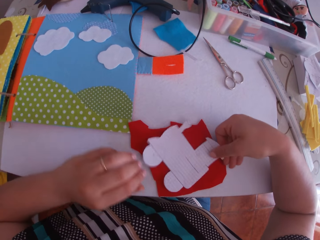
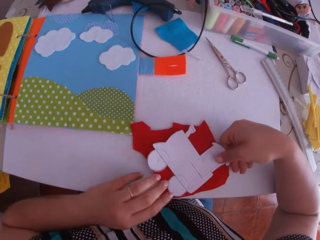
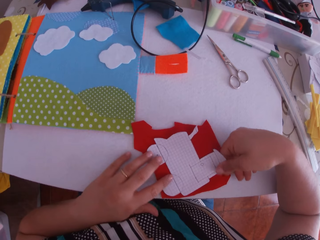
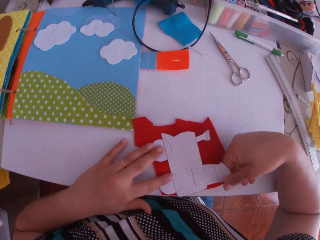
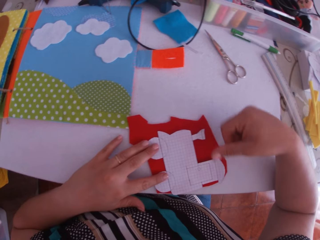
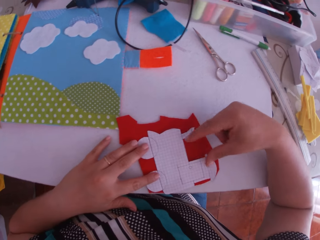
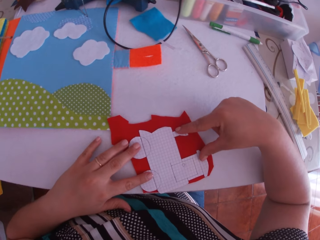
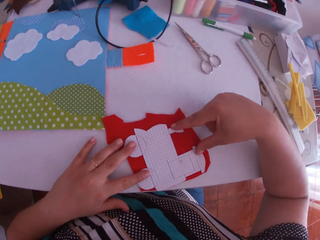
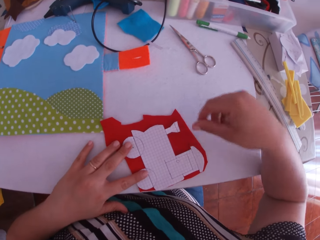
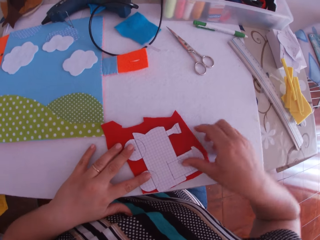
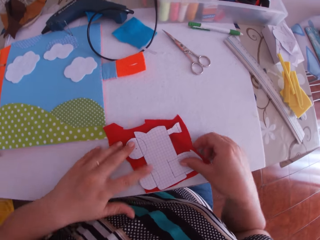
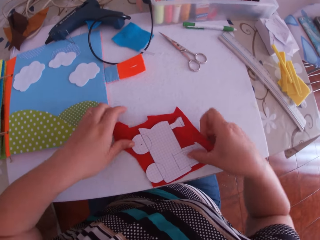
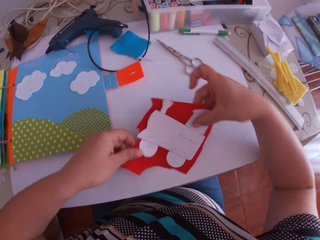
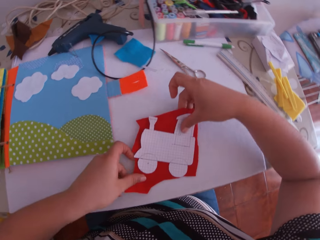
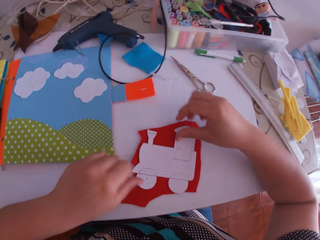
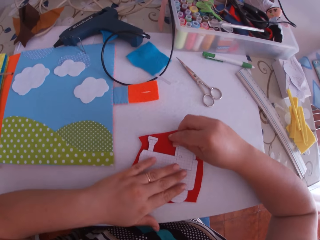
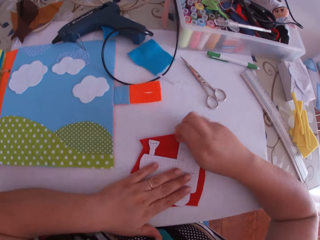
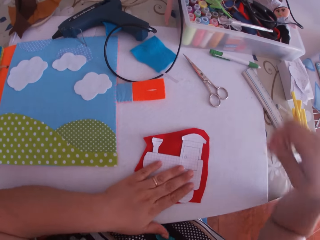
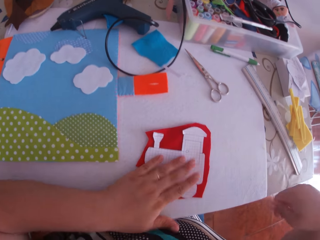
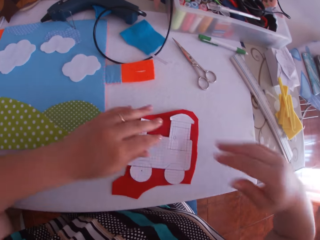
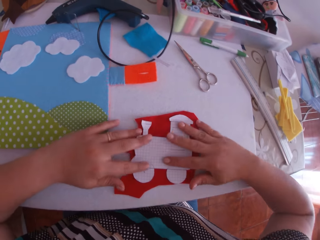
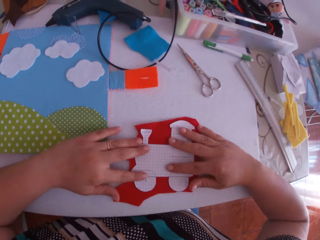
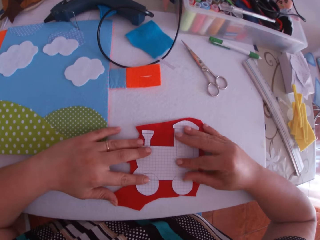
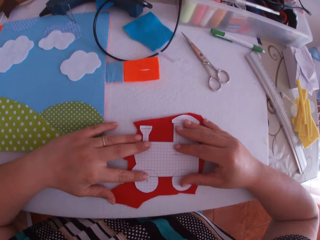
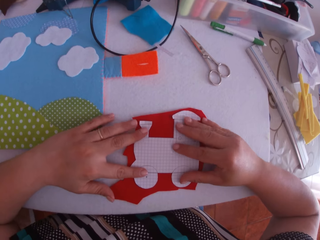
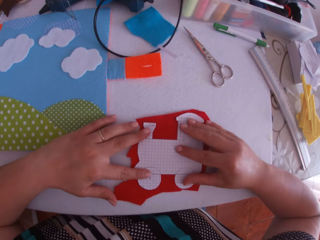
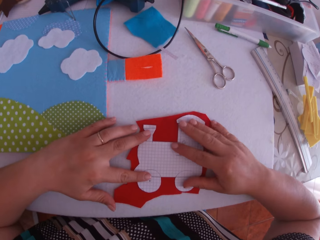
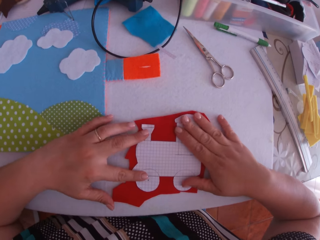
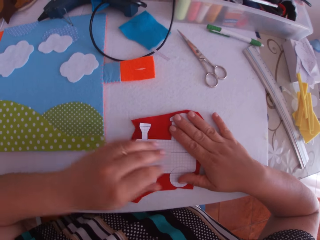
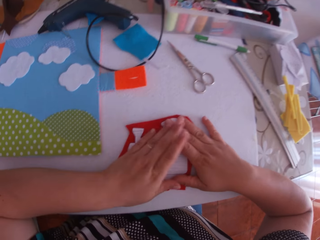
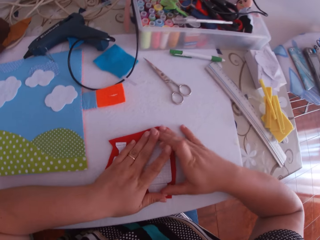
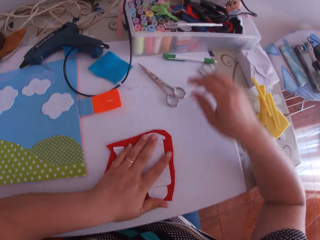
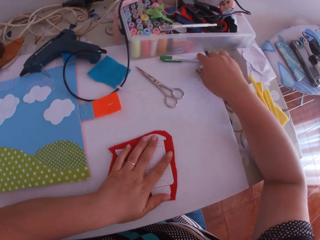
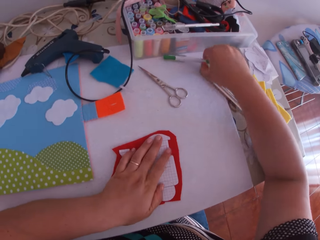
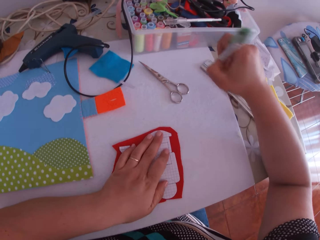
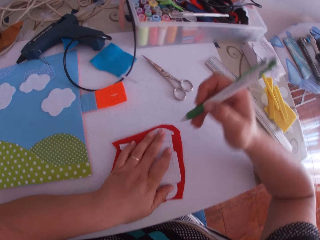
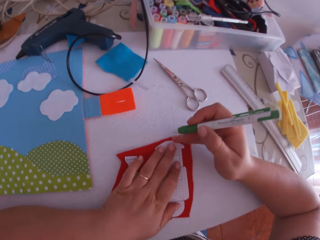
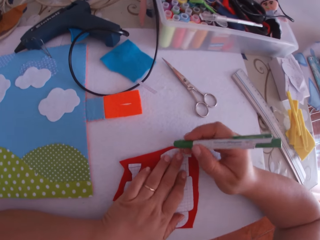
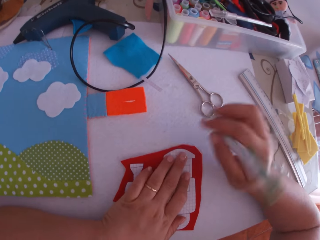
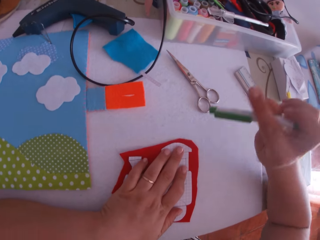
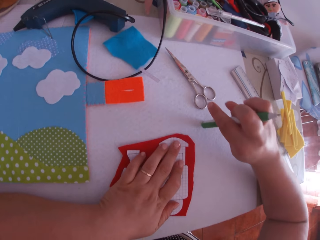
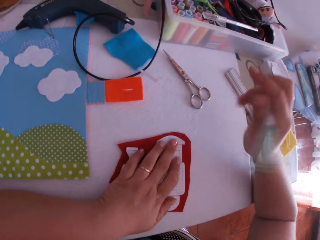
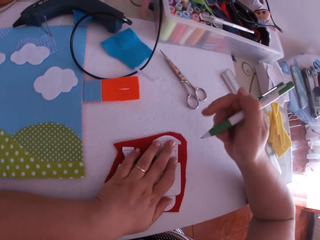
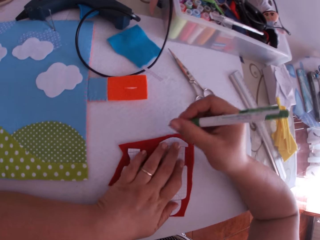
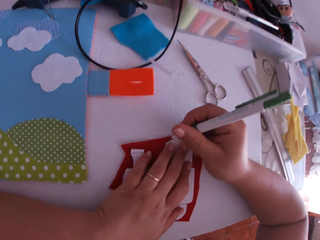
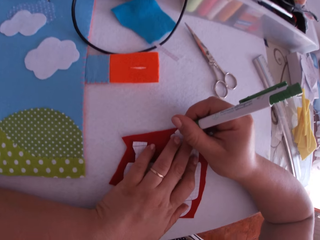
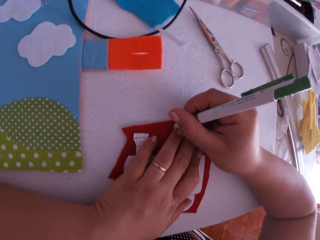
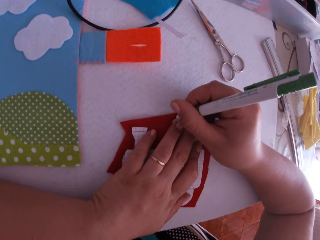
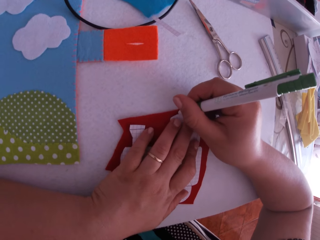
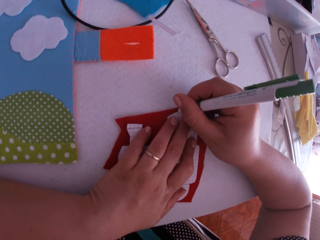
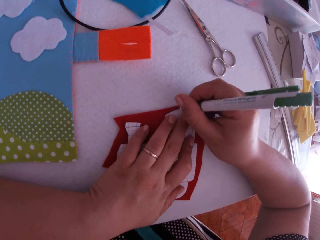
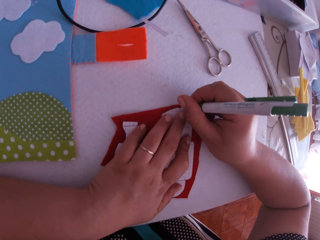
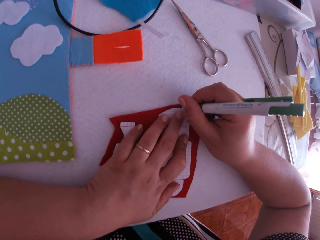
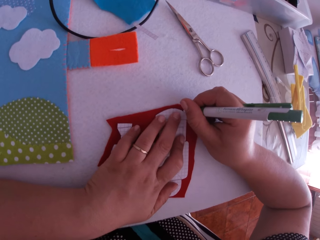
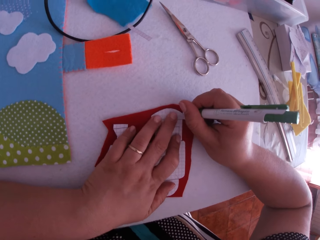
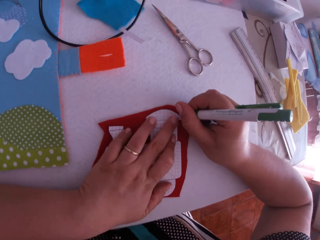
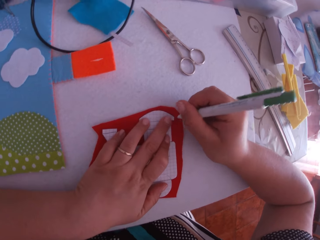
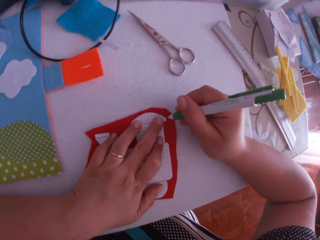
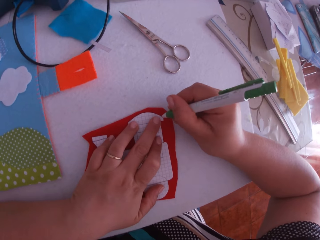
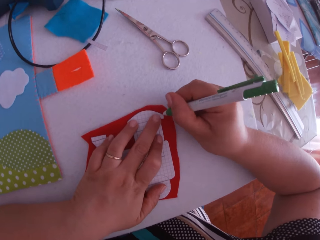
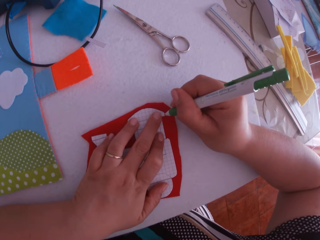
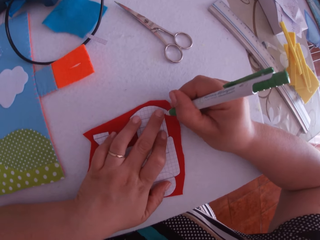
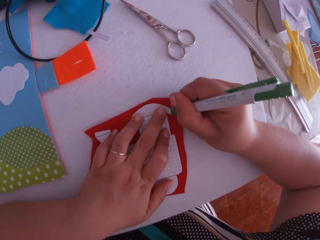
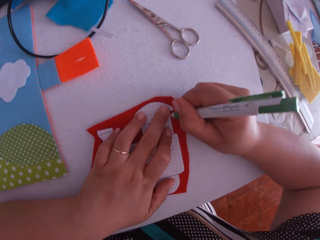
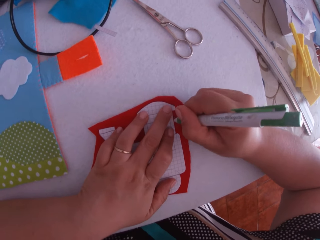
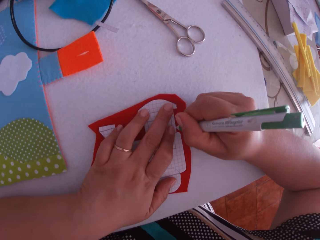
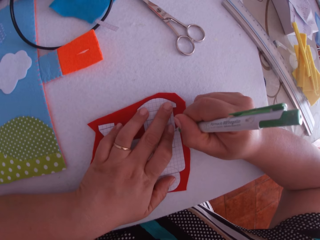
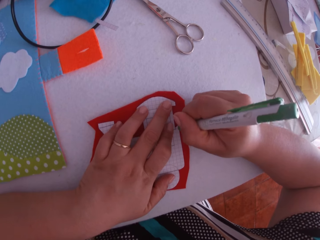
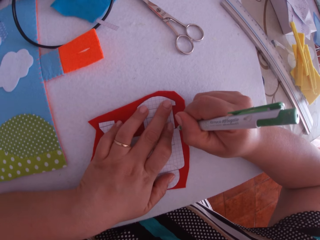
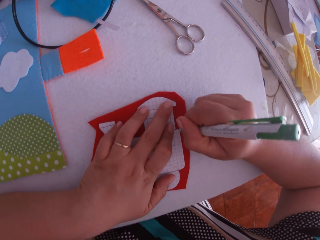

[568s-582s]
The camera wearer turns the white cardboard or felt material on the table with both hands. They drop the paper train craft and touch the paper train craft. They swing their hand. They touch the paper train craft. They place both hands on the red and white cardboard. They swing their hand. They place their left hand on the cardboards. They pick up a pen from the table with their right hand. They swing their hand. They trace the white cardboard on the table with the pen in their right hand.

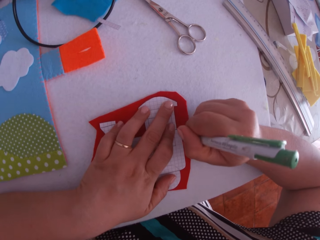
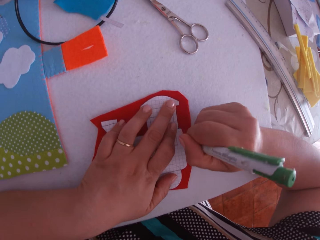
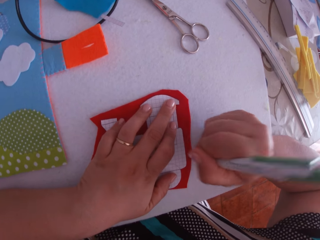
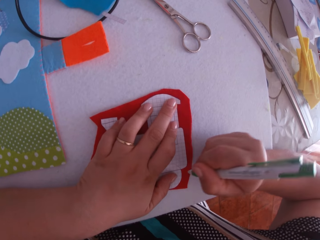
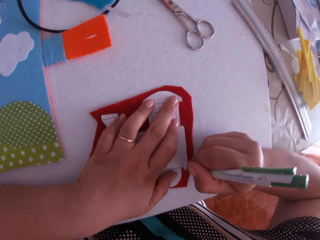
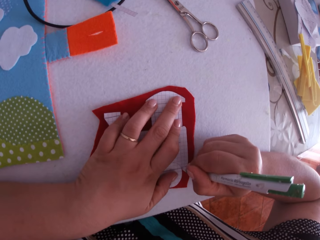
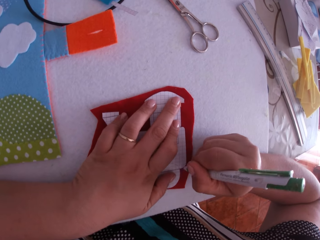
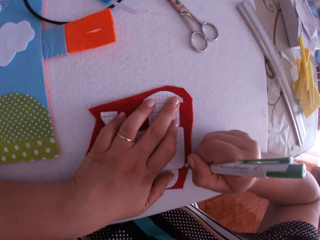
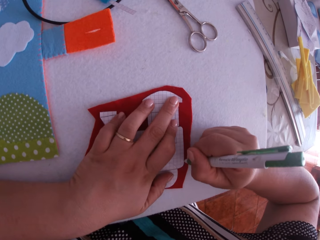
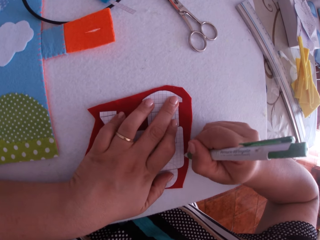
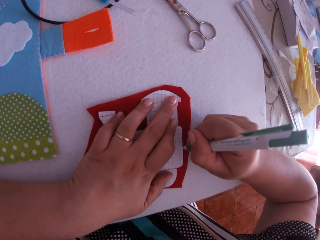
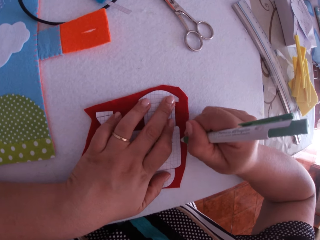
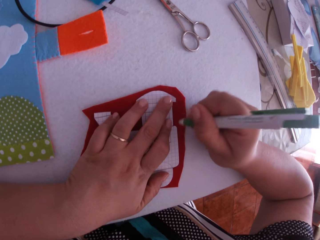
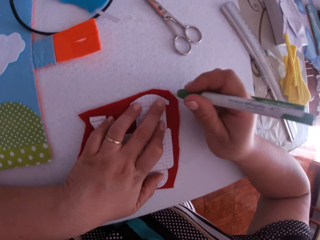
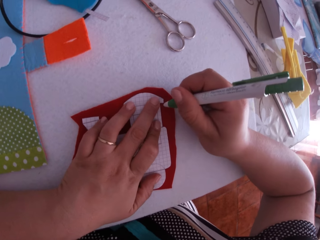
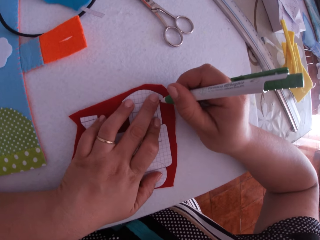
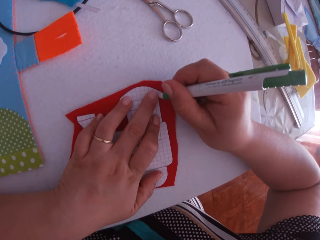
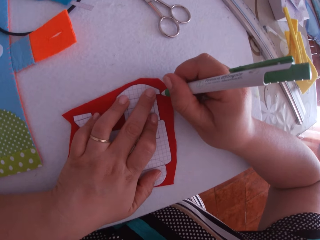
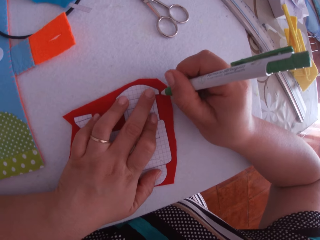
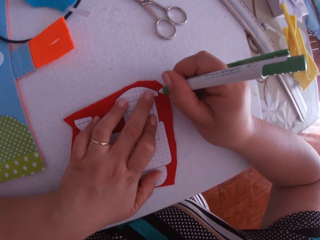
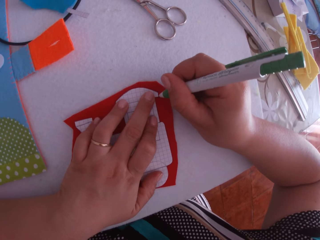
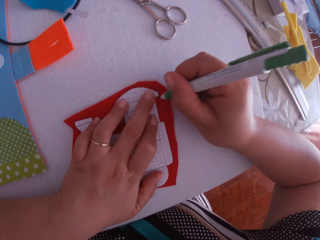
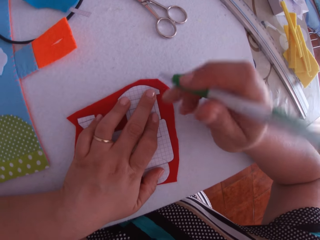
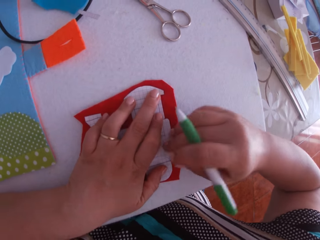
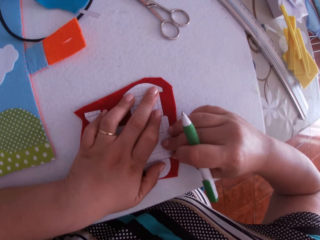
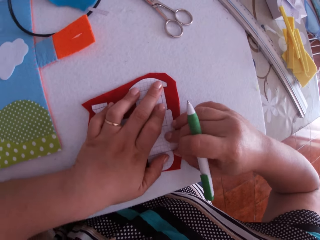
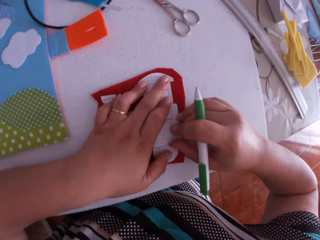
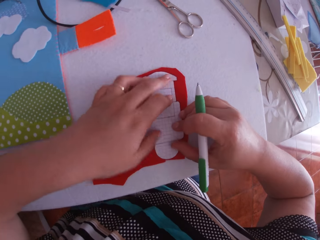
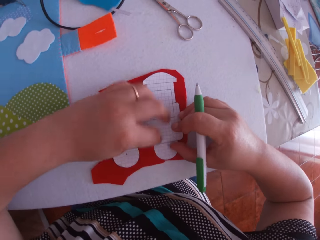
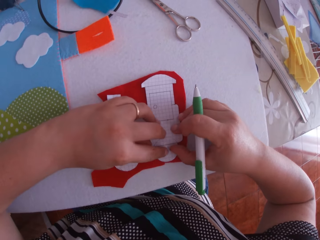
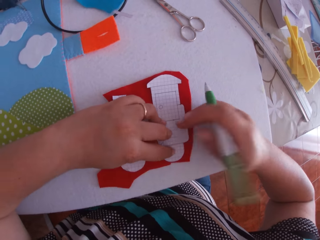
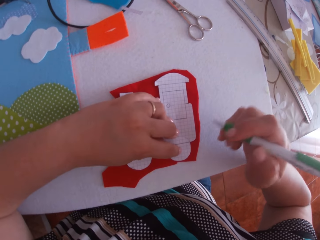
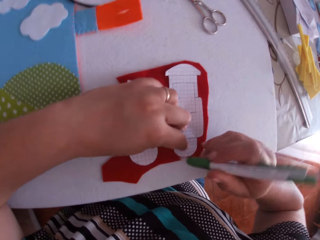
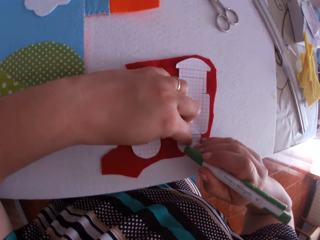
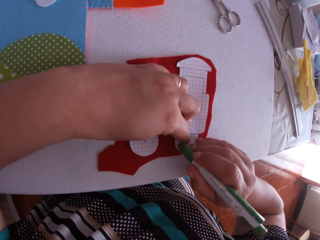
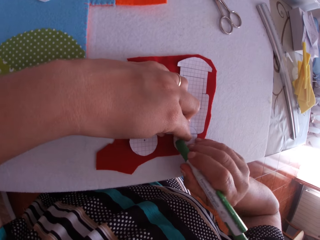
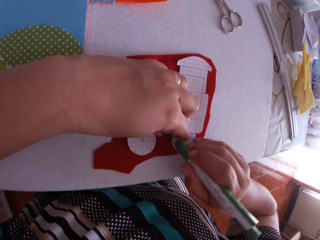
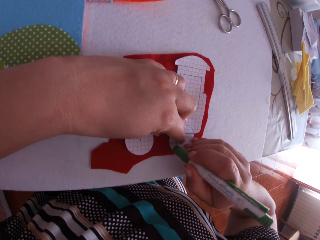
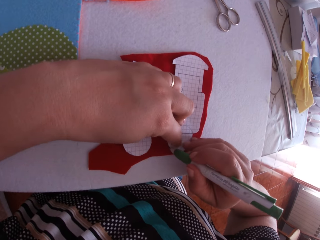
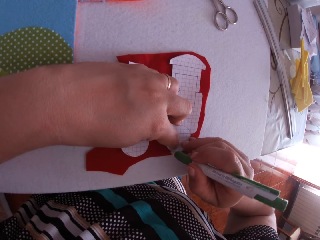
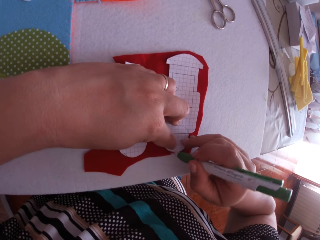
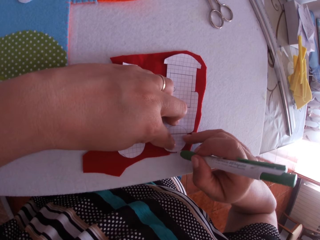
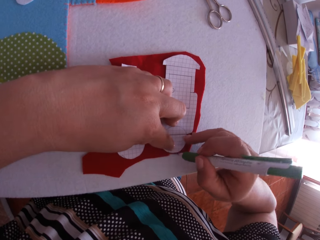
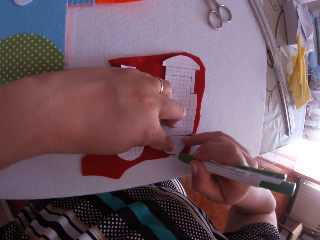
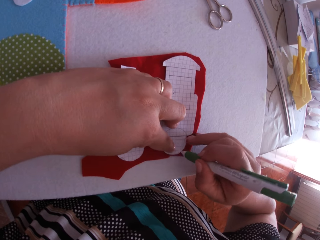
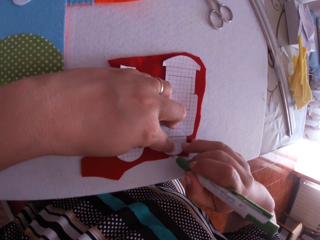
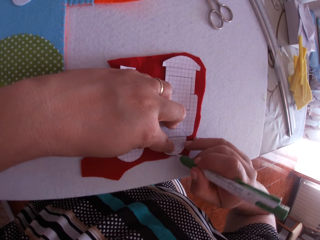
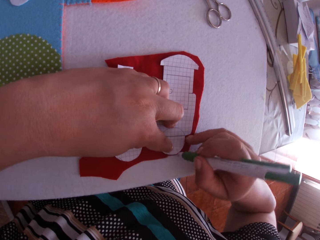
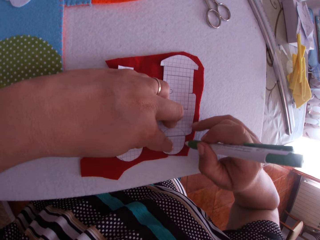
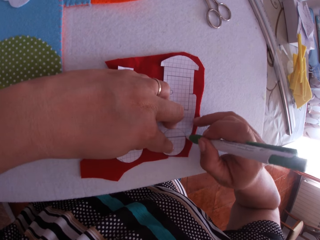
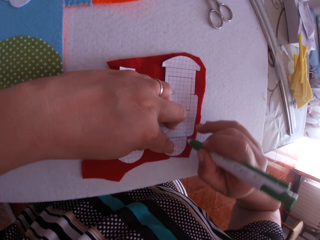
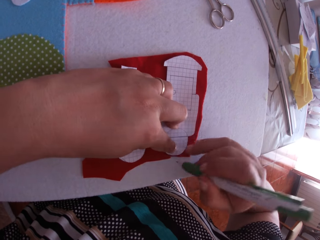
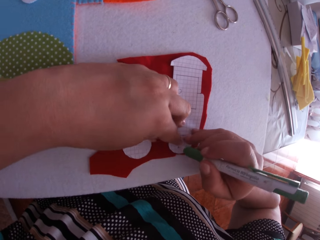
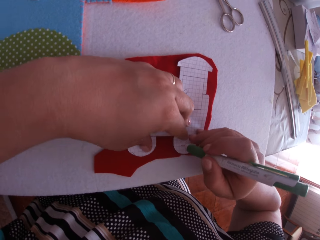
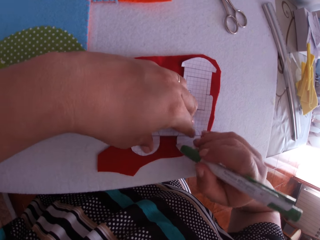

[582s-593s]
The camera wearer swings their hand. They hold the paper train craft. They swing their hand. They hold the paper train craft. They swing their hand. They draw on the felt material using a pen.
